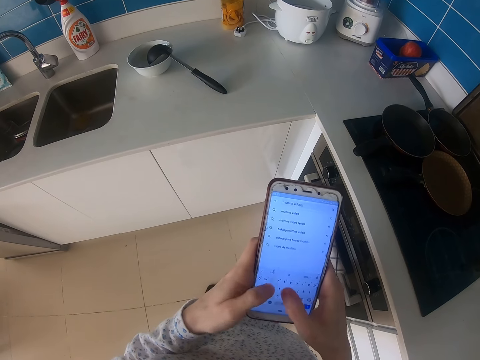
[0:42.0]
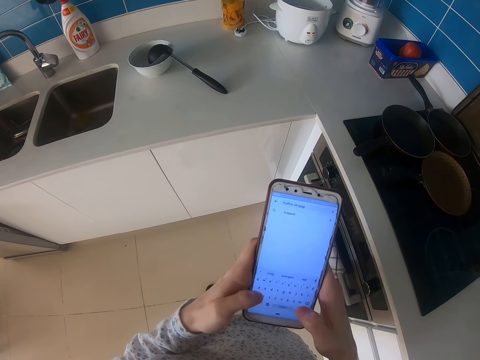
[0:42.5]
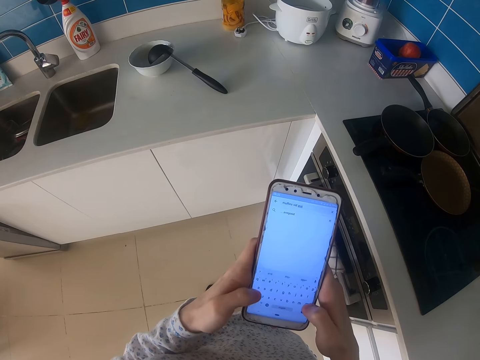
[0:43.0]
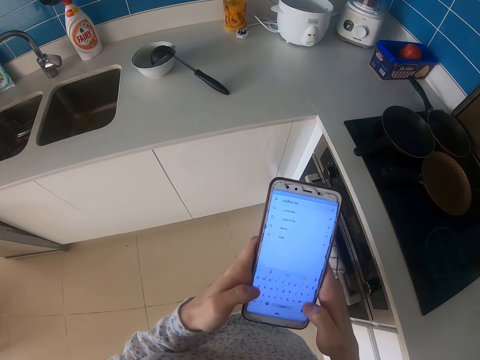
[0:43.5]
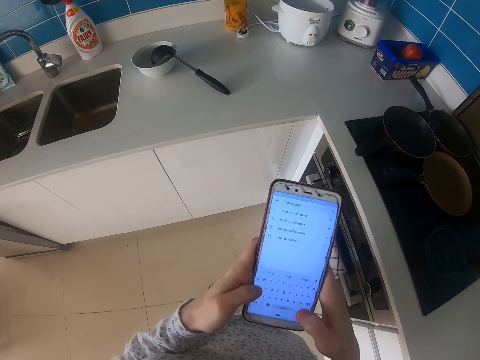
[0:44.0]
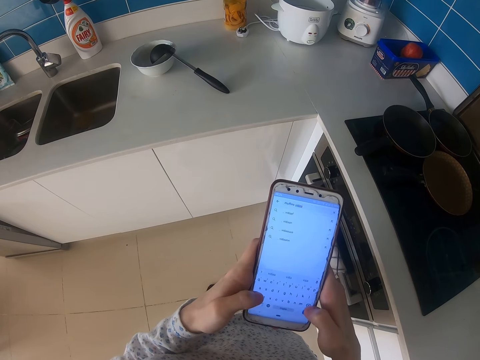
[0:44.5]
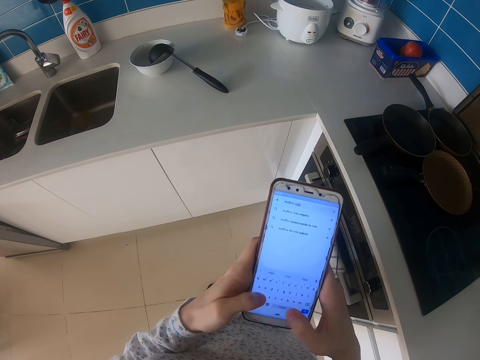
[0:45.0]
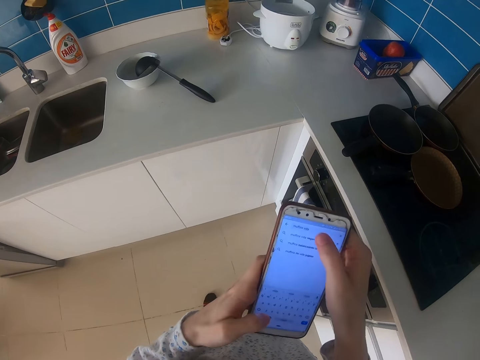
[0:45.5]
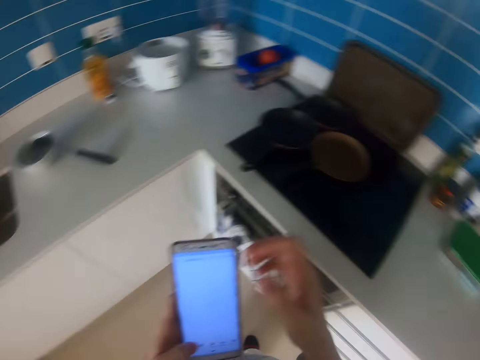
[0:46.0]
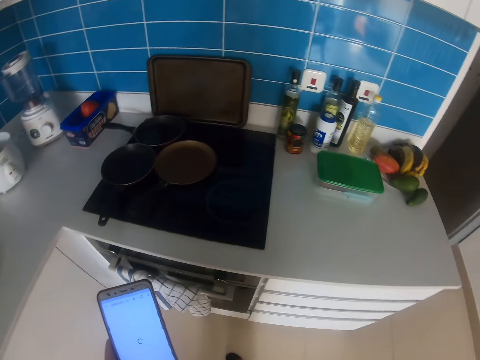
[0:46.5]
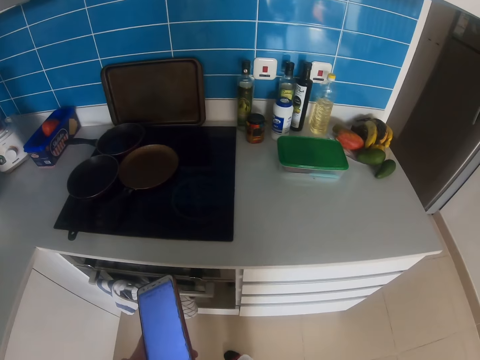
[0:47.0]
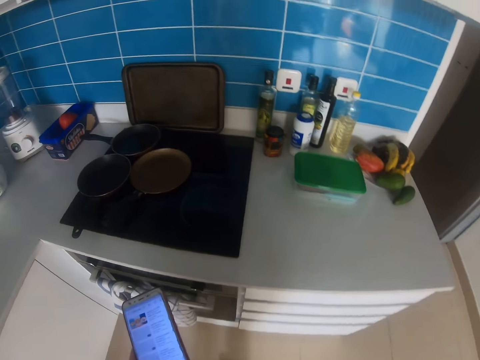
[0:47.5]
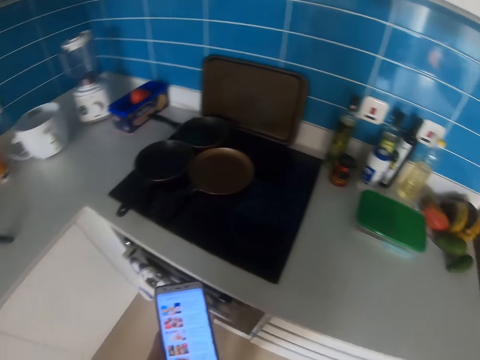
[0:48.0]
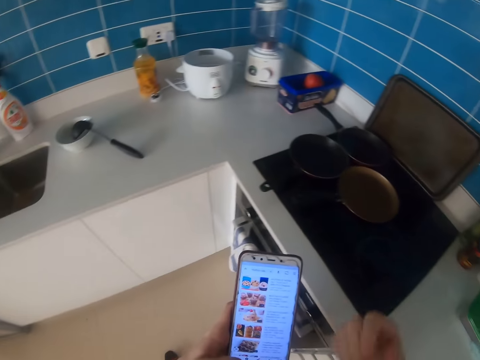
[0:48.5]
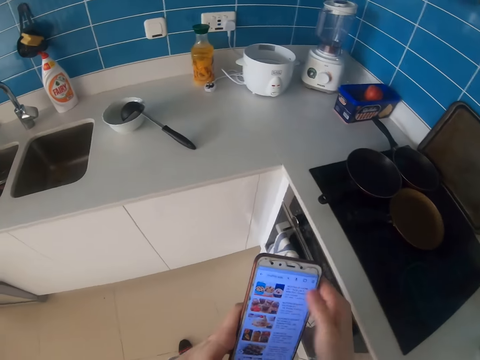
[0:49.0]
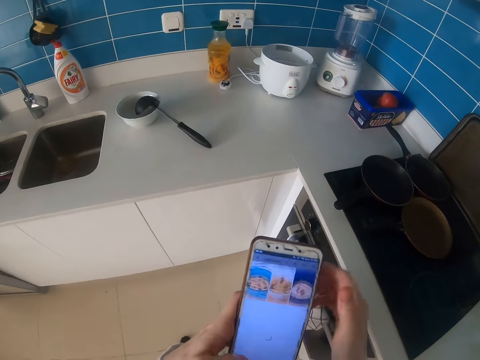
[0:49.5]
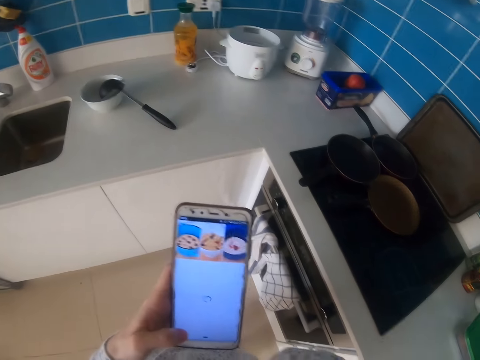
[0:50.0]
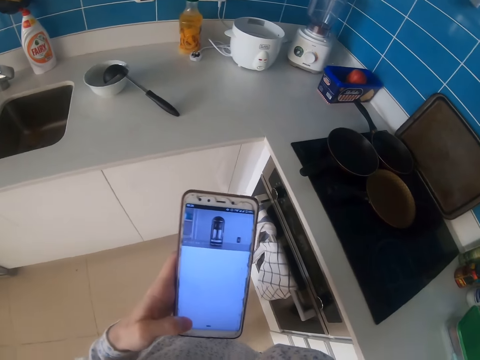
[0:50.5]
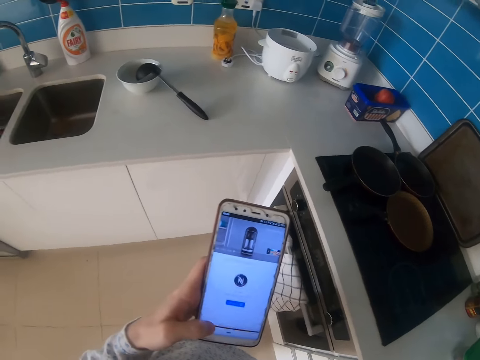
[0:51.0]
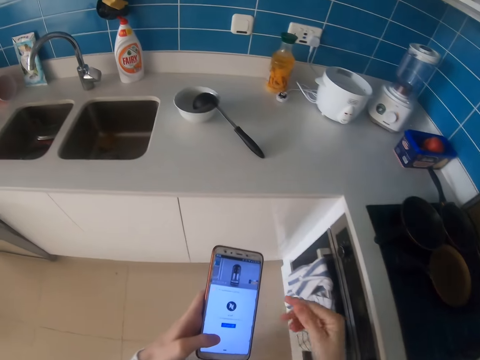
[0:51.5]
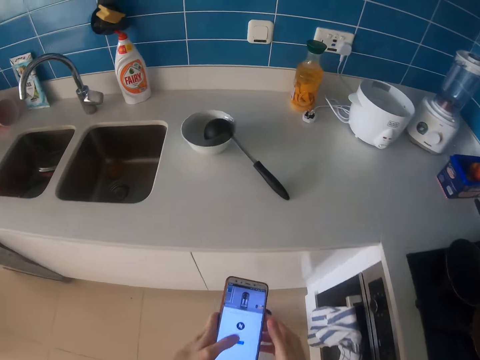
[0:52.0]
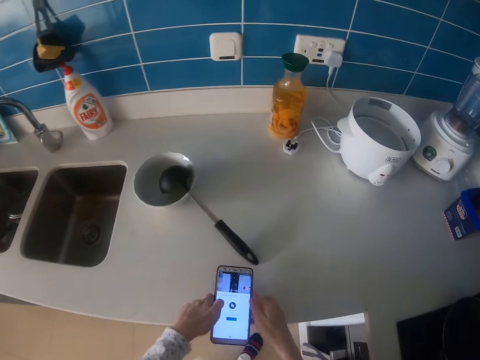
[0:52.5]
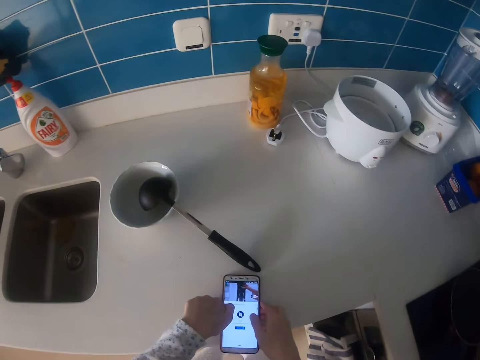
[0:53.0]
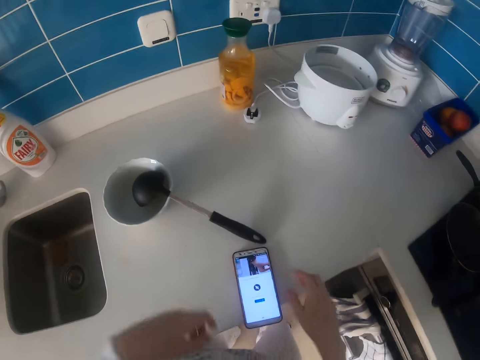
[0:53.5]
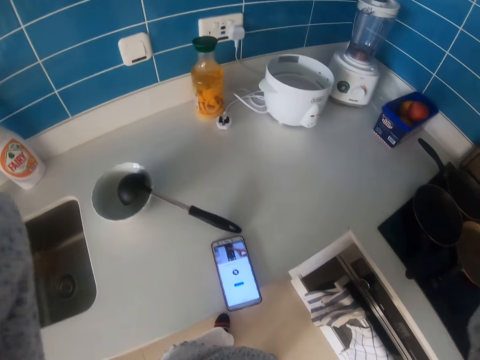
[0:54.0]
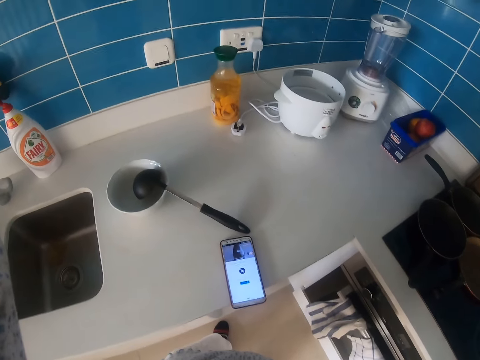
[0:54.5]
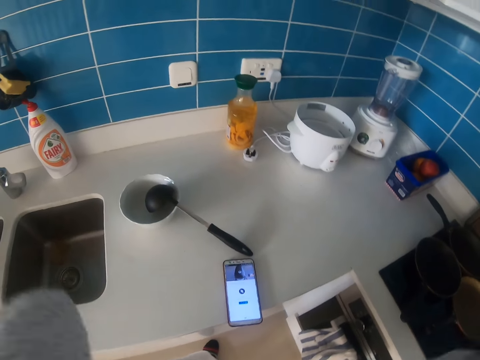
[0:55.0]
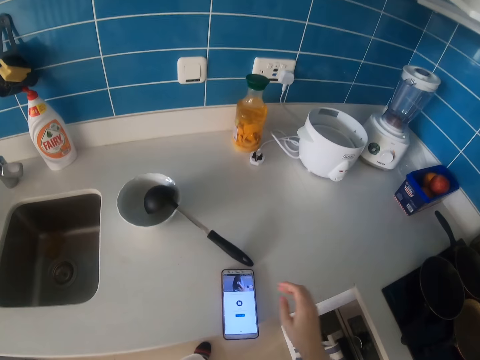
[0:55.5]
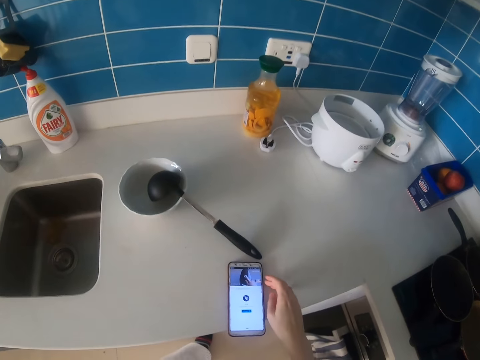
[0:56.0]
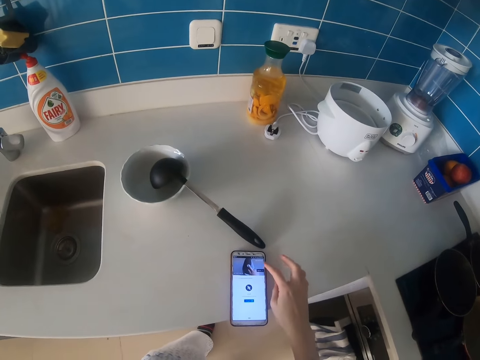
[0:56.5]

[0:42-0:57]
The camera wearer types on the phone screen. They touch the phone screen. They move the right hand across. They touch the phone screen. They put the phone on the counter. They lift both hands.

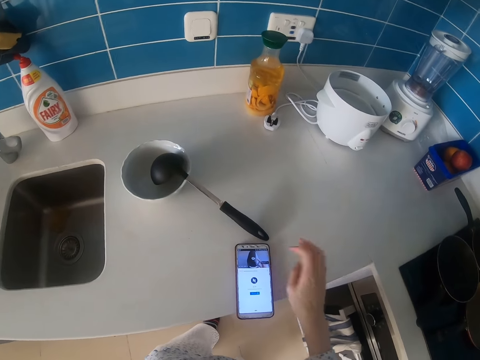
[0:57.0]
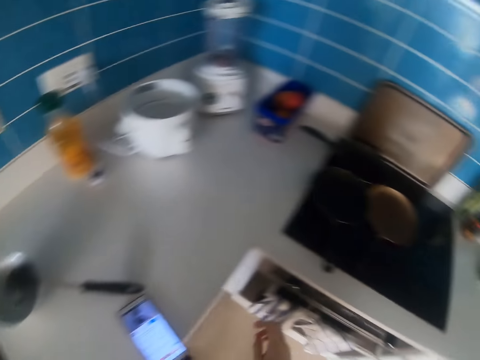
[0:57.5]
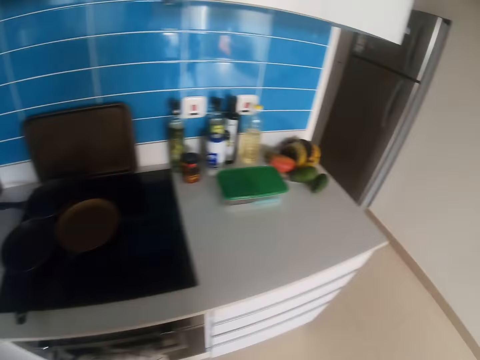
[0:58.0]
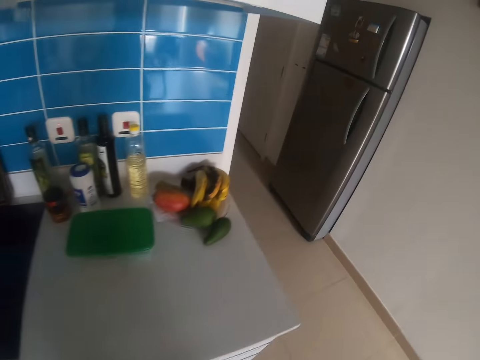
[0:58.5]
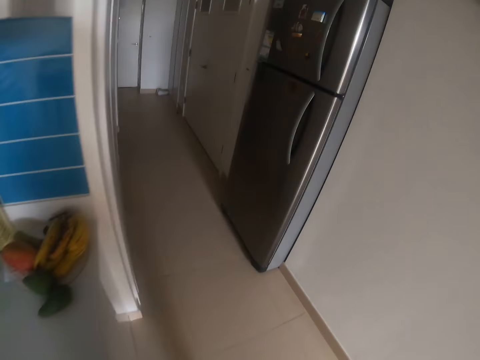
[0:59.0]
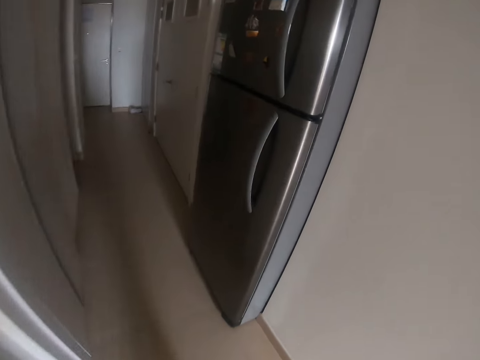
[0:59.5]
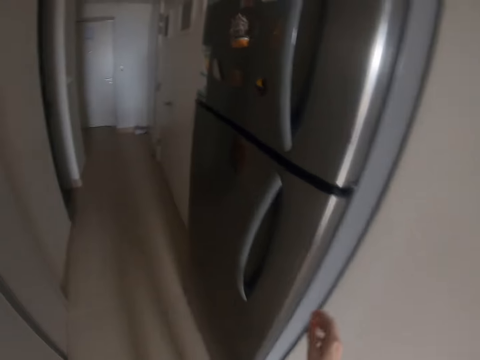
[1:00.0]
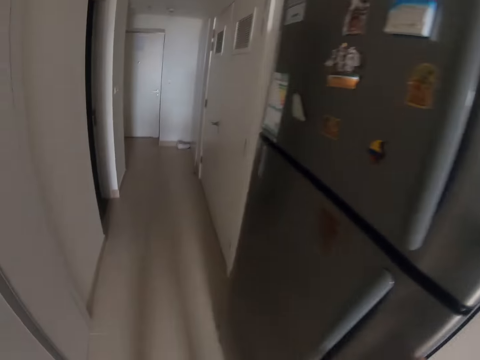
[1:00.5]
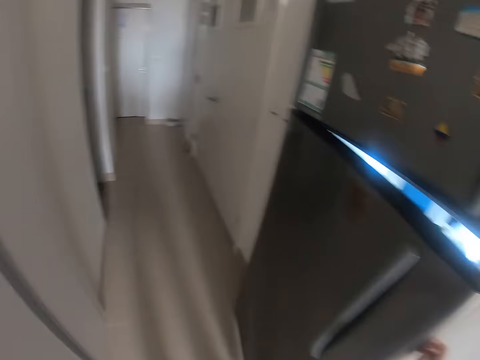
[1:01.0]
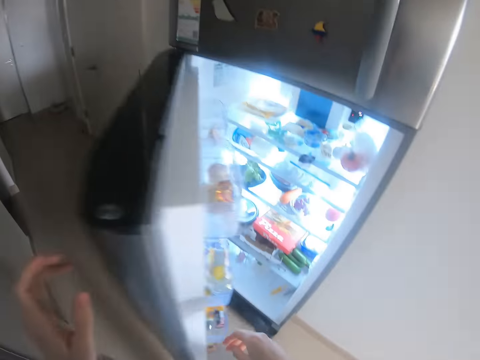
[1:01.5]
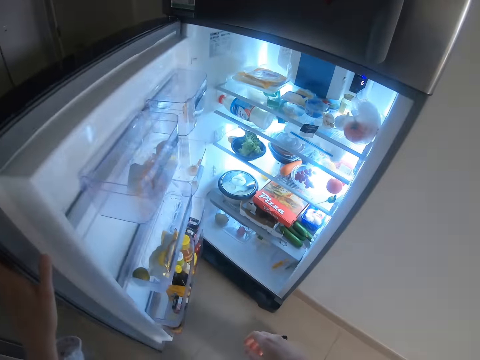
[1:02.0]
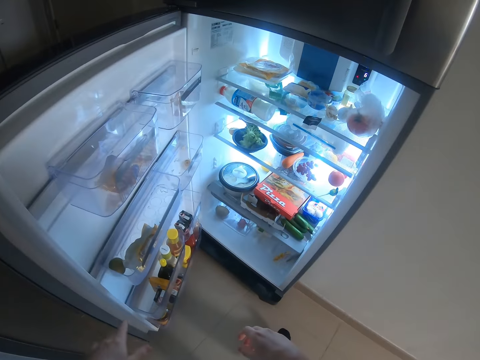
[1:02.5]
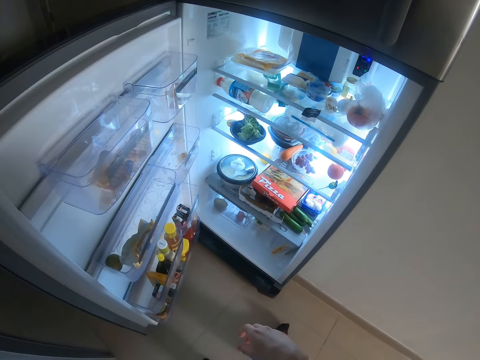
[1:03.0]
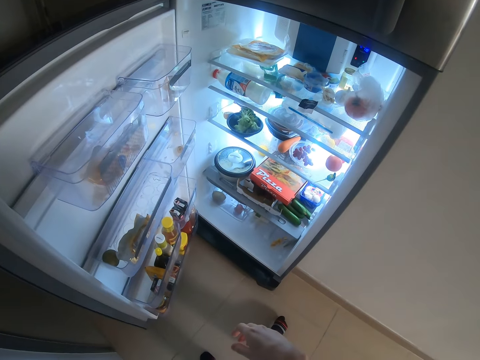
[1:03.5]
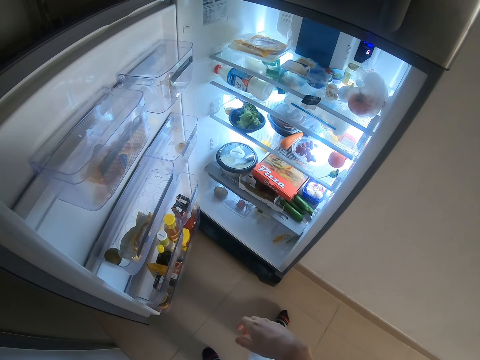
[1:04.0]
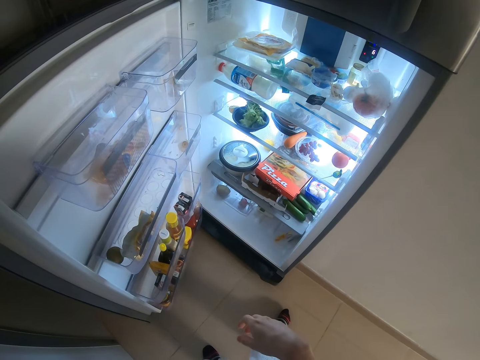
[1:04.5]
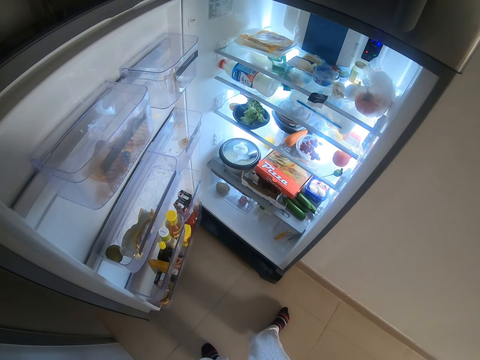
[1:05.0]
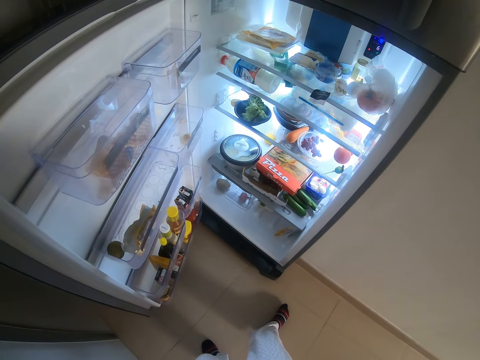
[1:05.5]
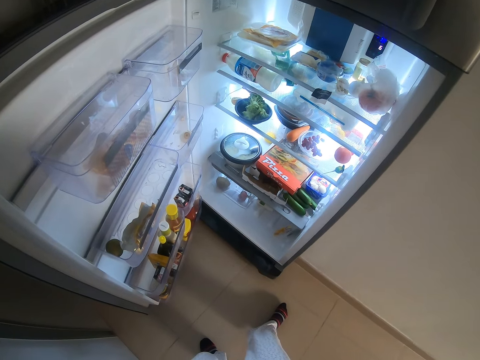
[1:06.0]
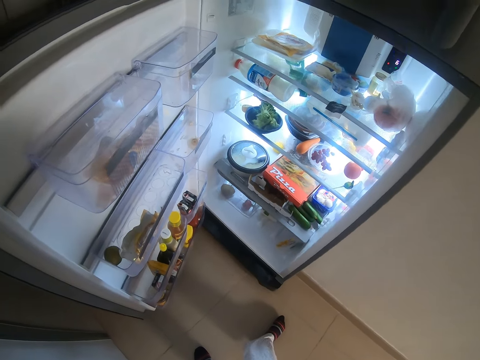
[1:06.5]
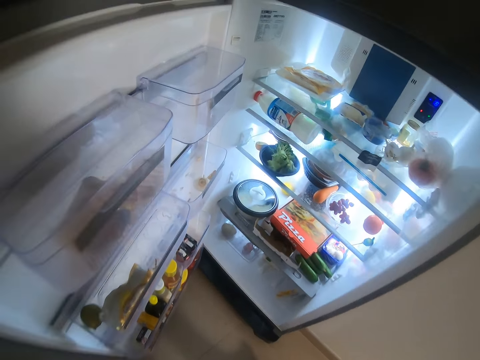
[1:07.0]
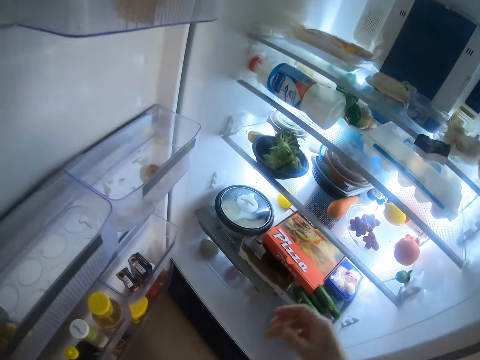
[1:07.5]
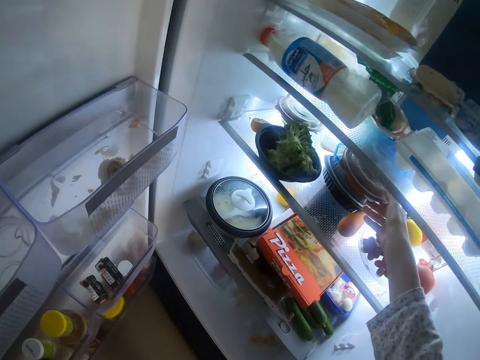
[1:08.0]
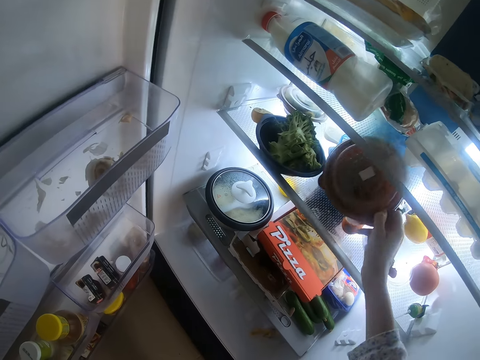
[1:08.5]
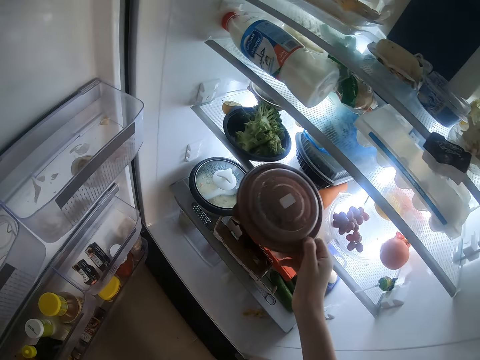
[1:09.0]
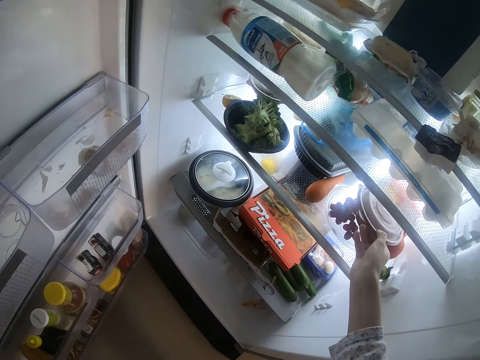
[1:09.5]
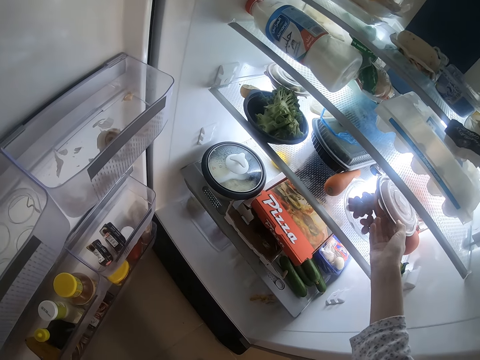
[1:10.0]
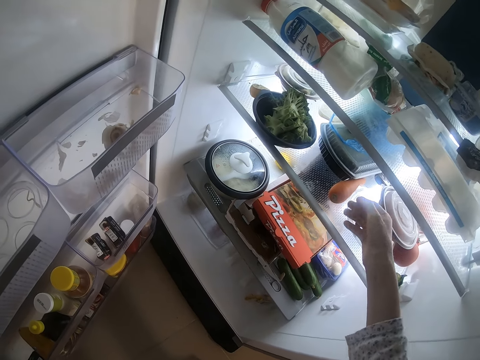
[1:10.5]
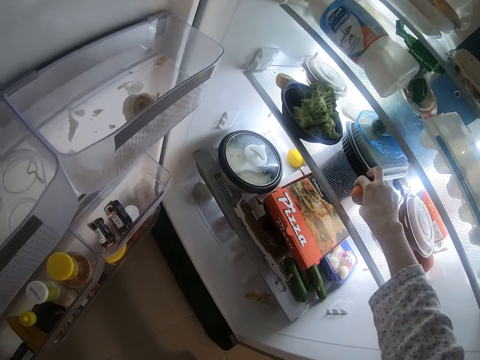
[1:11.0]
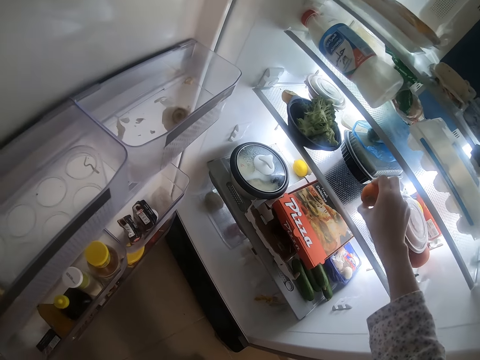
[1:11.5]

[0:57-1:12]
The camera wearer dials the phone. They touch the phone screen. They walk towards the fridge. They open the fridge door. They look in the fridge. They pick up a dish. They drop the dish. They move the food dish aside.
